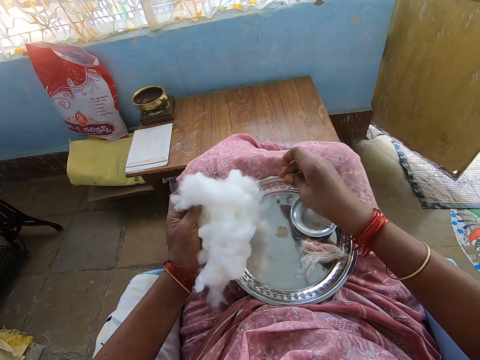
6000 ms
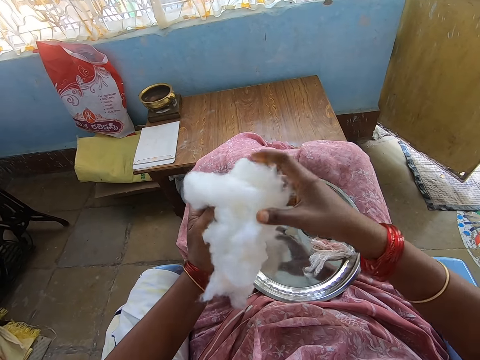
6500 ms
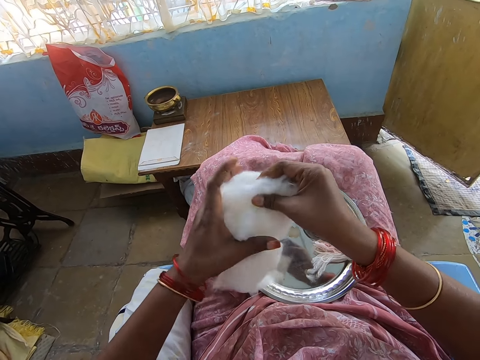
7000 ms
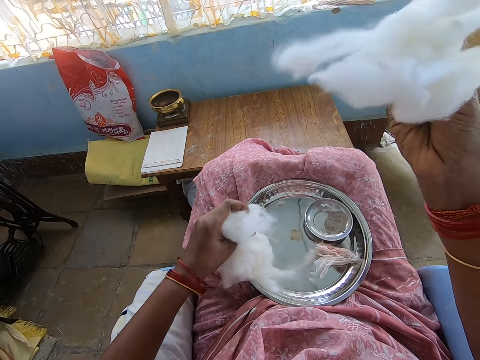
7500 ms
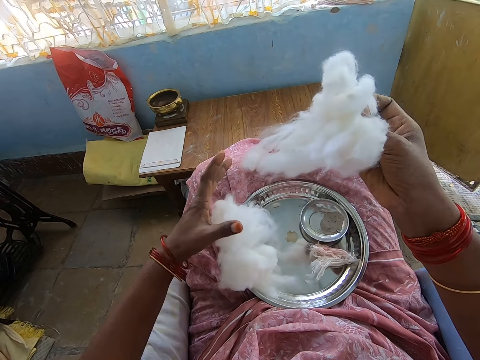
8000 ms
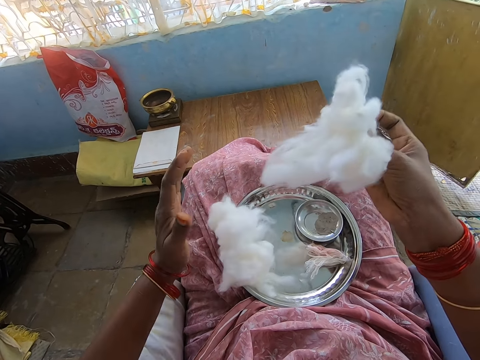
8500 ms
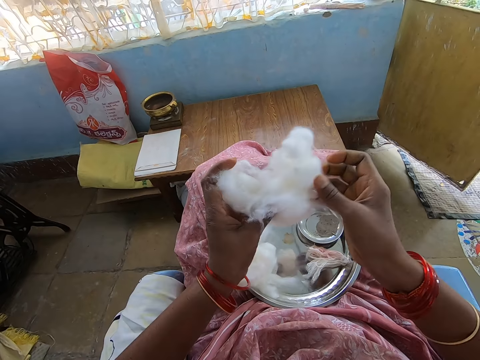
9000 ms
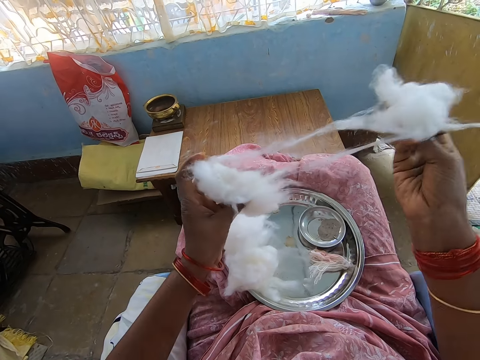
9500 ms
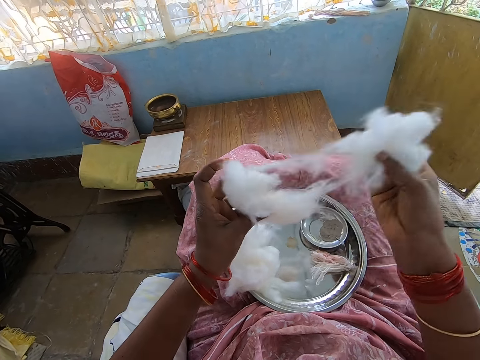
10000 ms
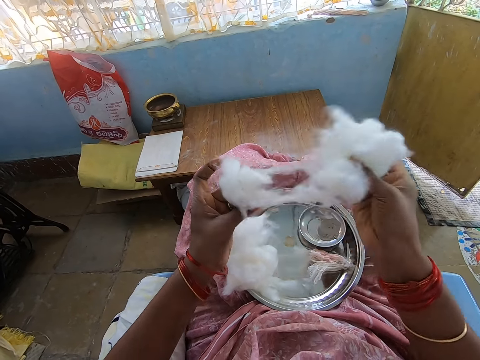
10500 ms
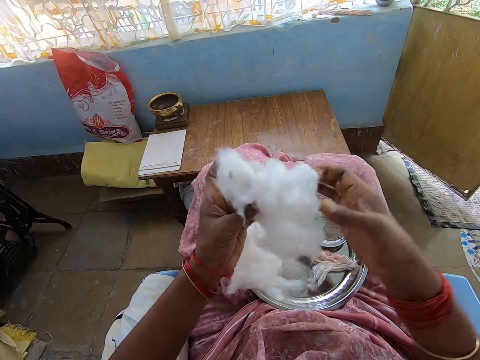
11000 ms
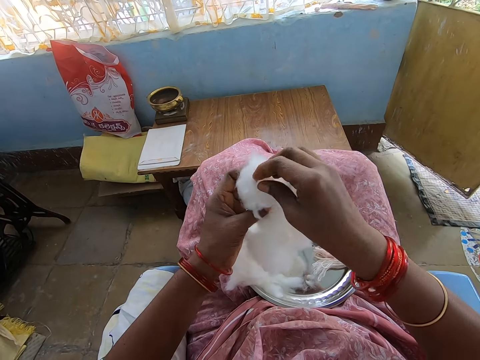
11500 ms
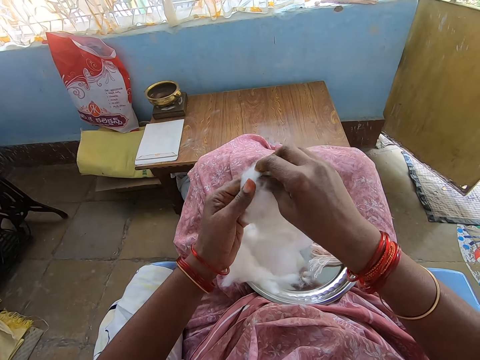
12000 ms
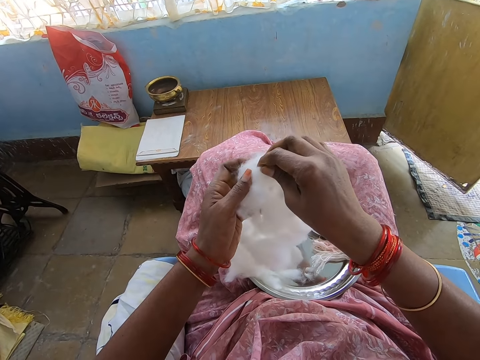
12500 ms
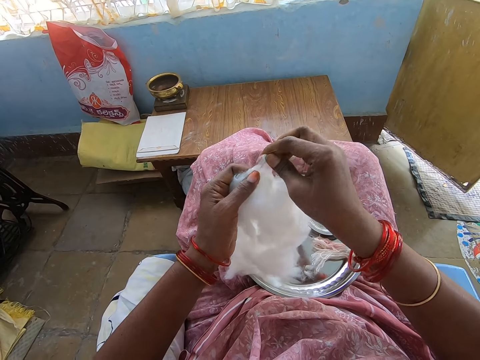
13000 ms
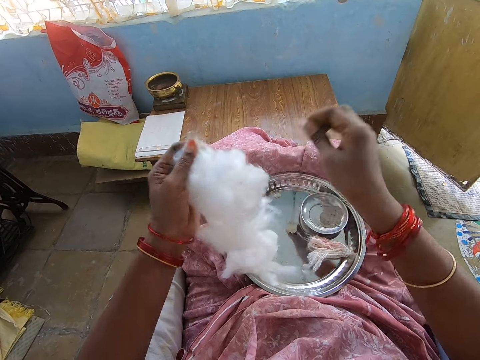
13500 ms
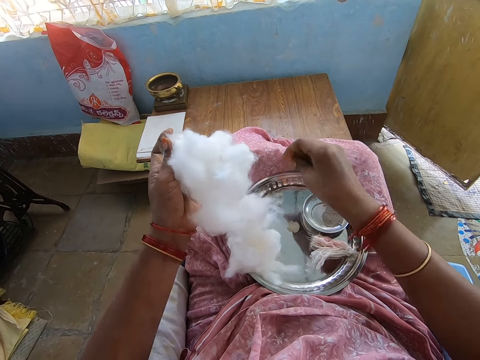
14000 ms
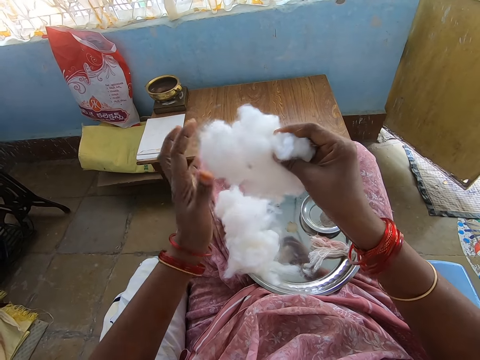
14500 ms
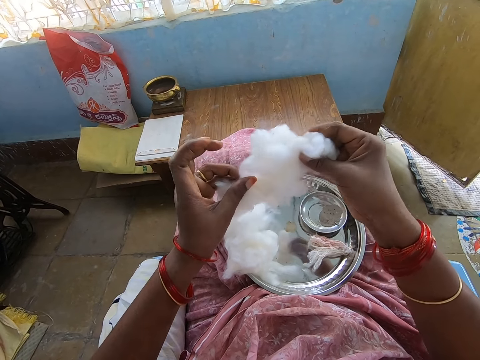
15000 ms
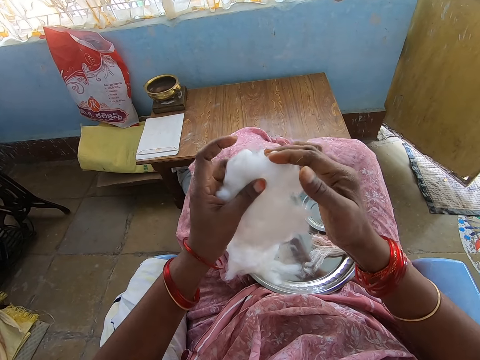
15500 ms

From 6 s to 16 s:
The camera wearer puts the piece of cotton wool down on the tray. They touch the cotton. They cut a big cotton wool. They put the cotton on the tray. They touch the cotton. They mix the cotton wool. They remove the cotton. They cut a small piece of cotton wool. They put the small piece of cotton wool down on the tray. They touch the cotton.

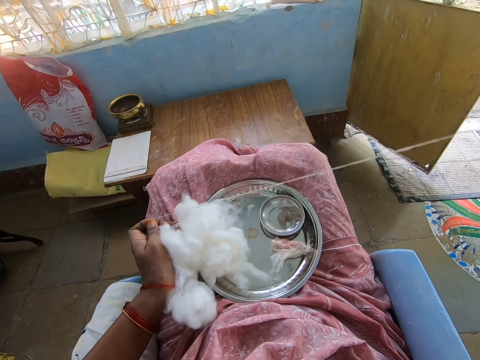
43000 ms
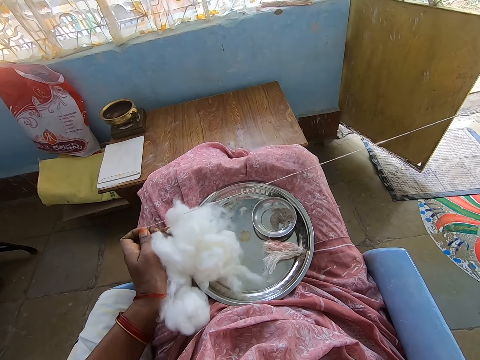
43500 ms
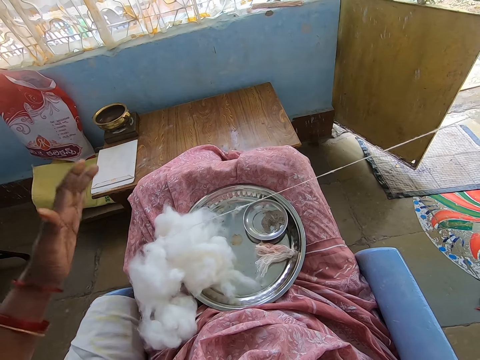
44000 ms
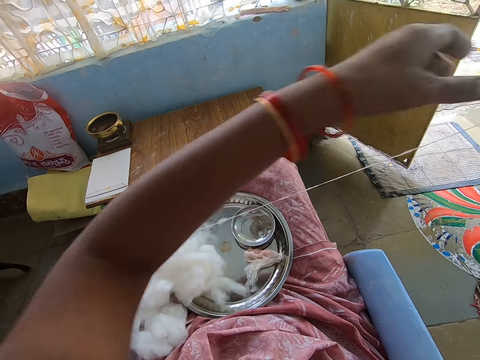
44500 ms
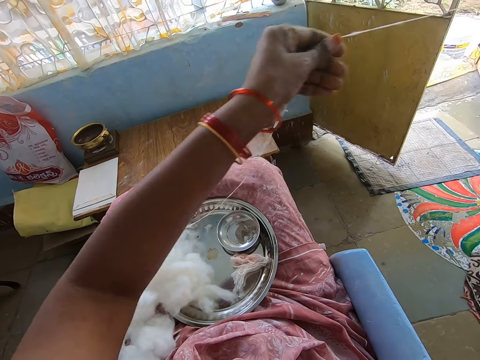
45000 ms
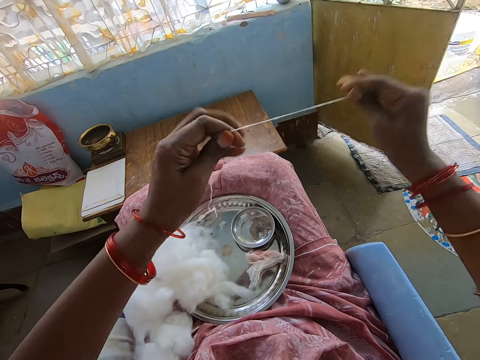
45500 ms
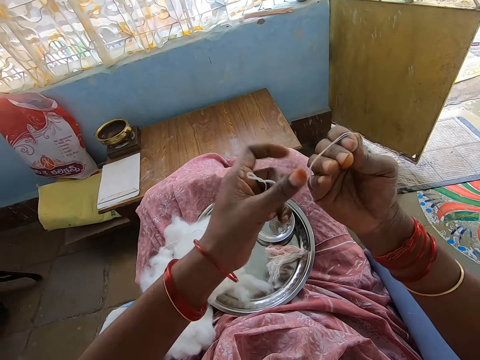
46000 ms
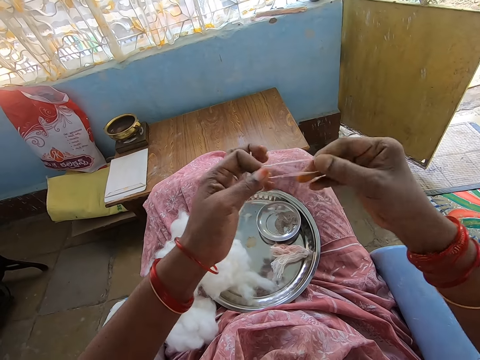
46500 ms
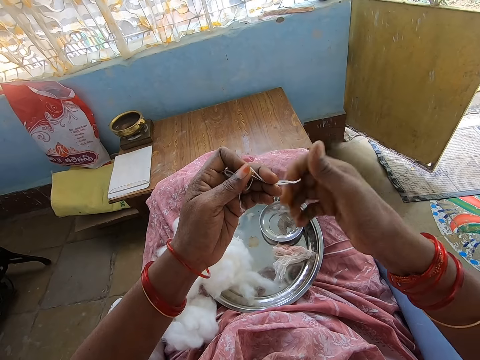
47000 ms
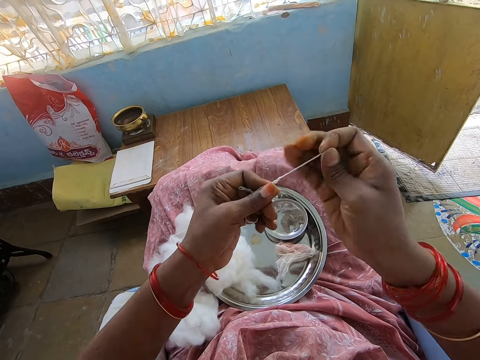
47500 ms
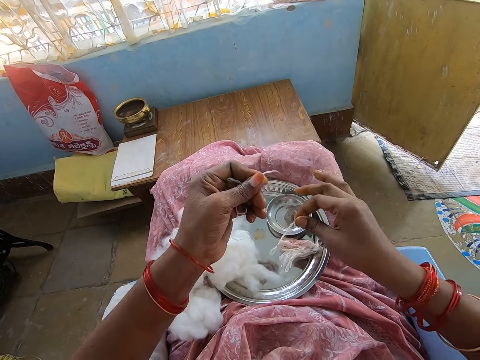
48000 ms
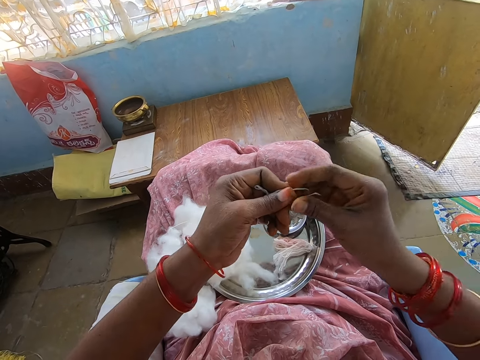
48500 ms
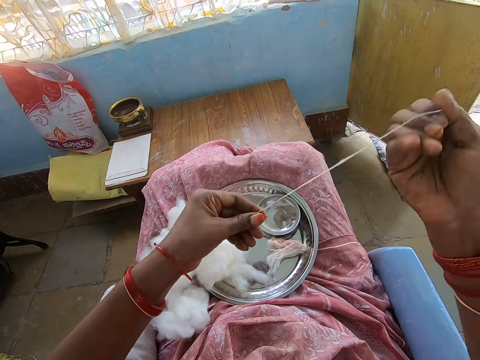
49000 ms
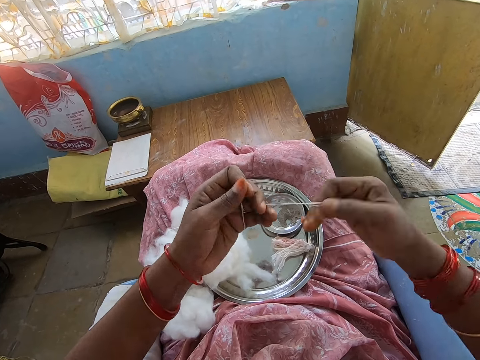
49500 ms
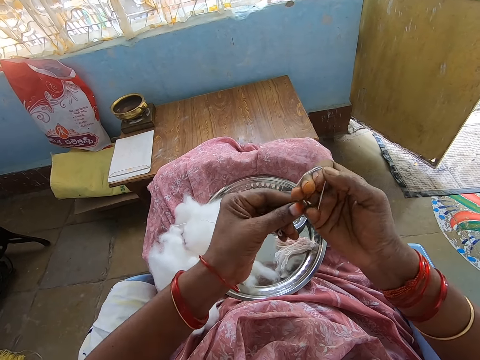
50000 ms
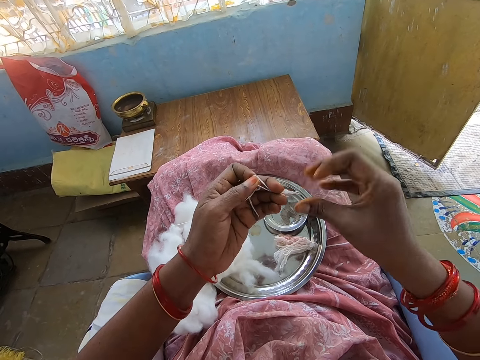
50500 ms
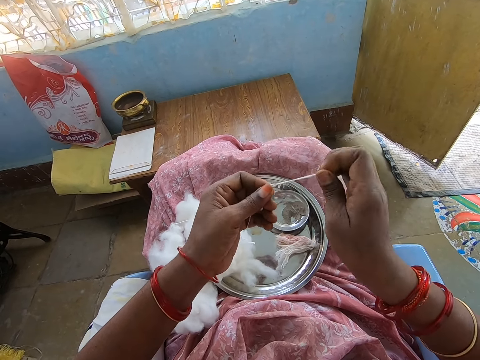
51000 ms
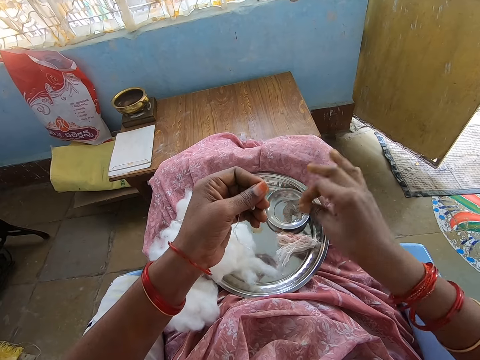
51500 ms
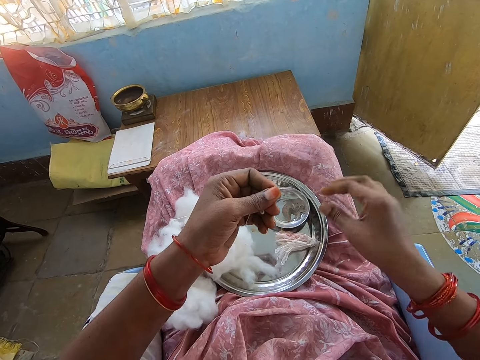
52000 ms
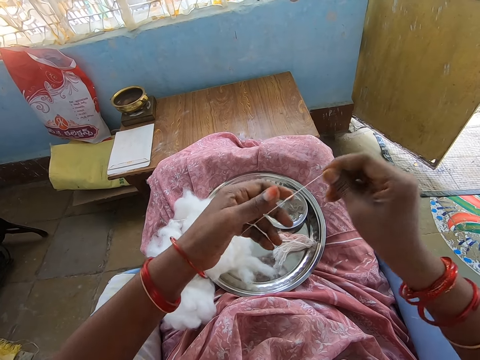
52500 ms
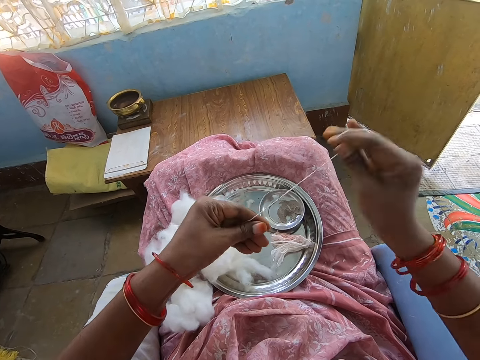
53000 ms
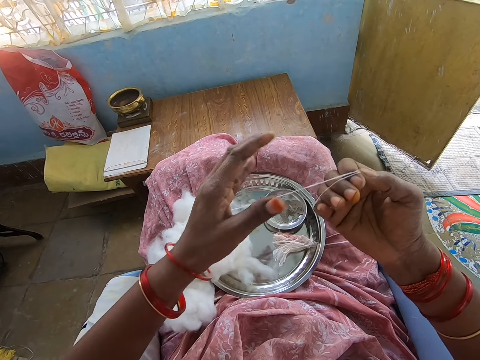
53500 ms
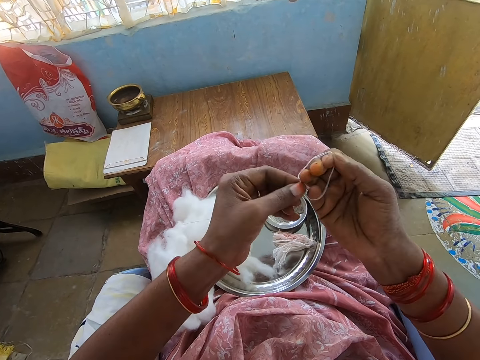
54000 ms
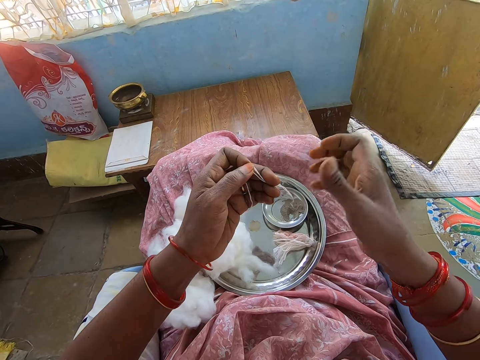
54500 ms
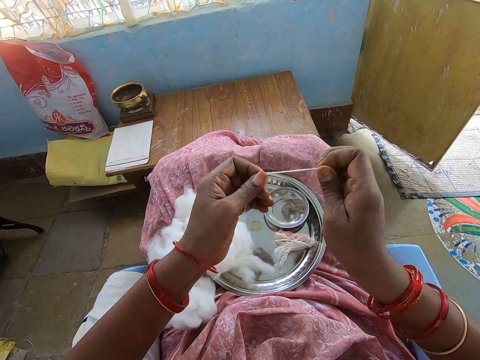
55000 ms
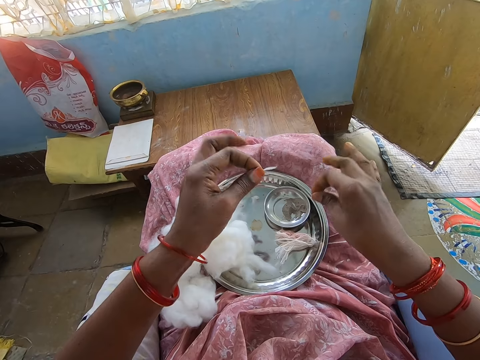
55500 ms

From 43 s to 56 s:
The camera wearer lifts up the hand. They touch the thread with the left hand. They fold the wool thread. They roll the thread on the hand. They cut the wool thread and put the wool thread down on the tray. They make wool thread. They fold the wool thread. They roll the thread on the hand. They cut the wool thread and put the wool thread down on the tray. They make a thread from wool. They roll the thread on the hand. They fold the wool thread. They cut the wool thread.

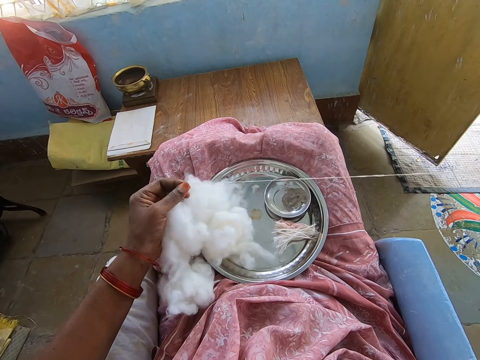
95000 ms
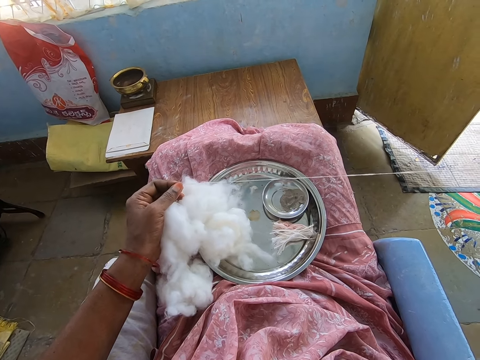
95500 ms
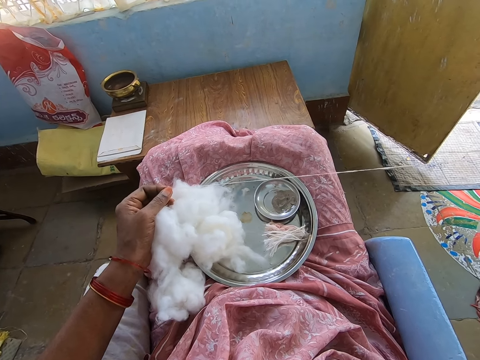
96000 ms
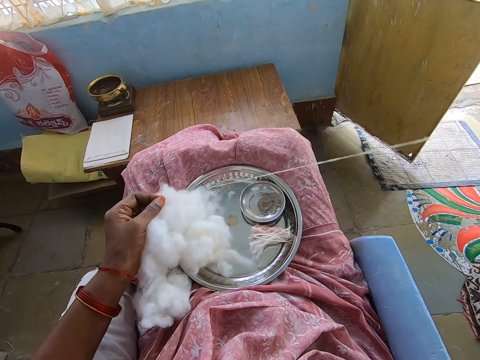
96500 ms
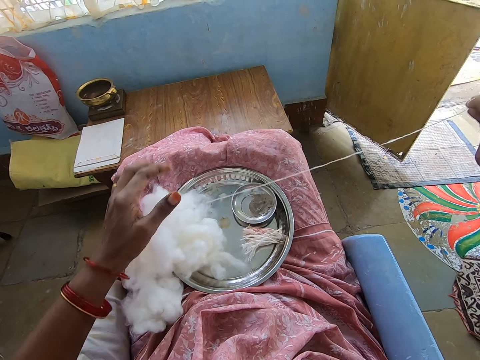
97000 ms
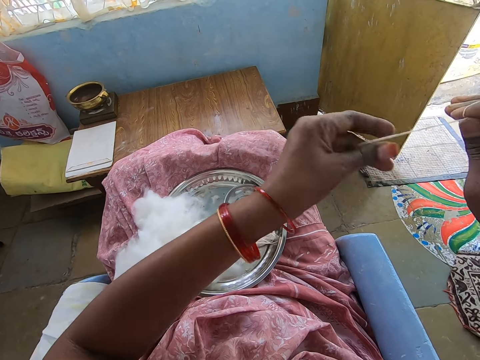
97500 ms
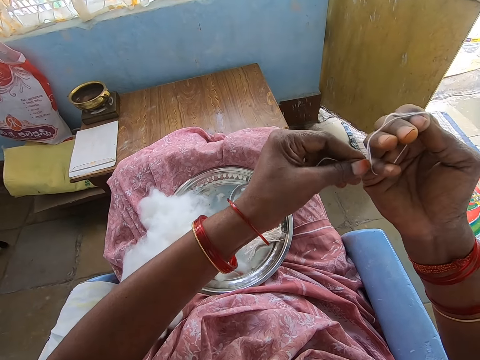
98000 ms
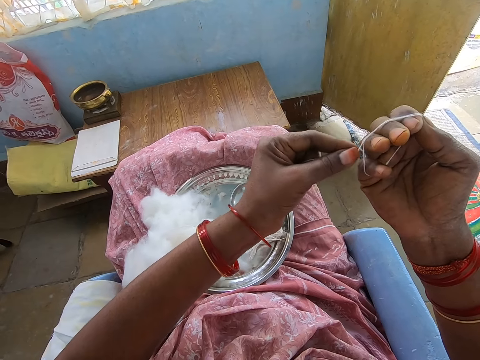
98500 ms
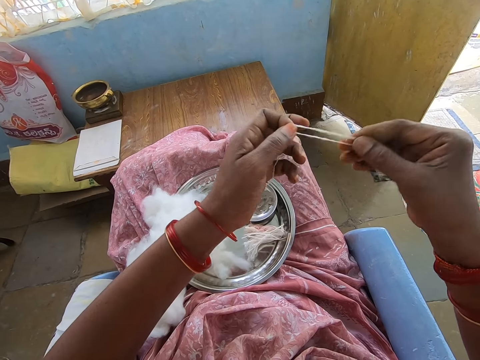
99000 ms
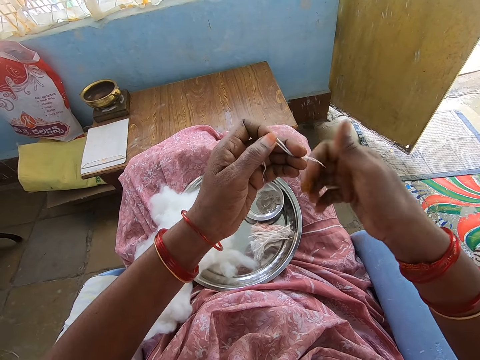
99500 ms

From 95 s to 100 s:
The camera wearer folds the wool thread. She lifts up the hand. She touches the wool thread with her left hand. She folds the wool thread.
